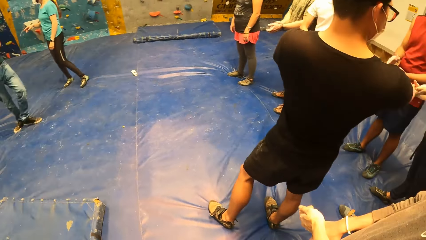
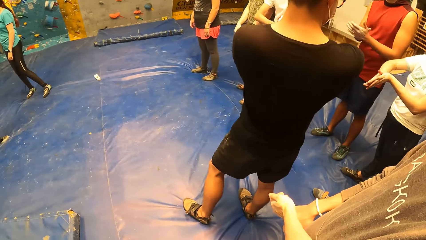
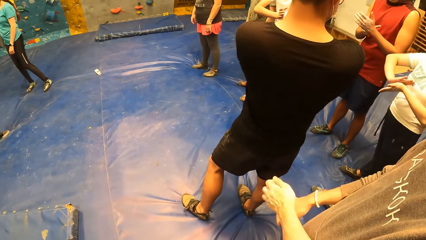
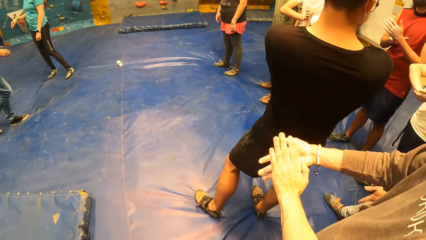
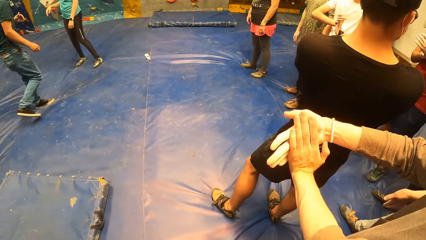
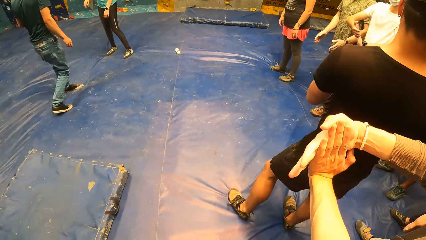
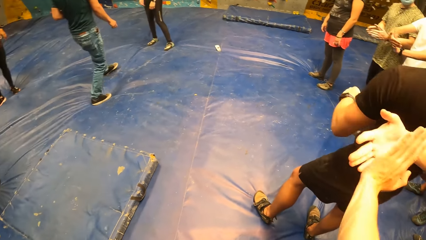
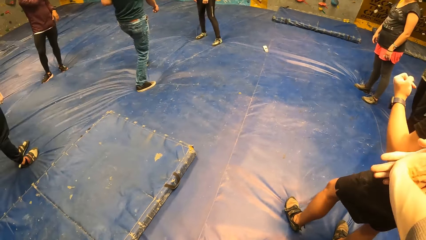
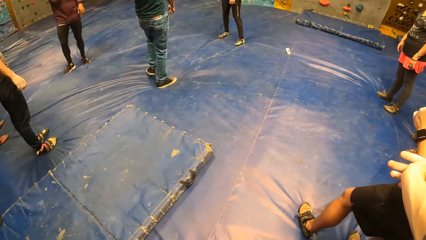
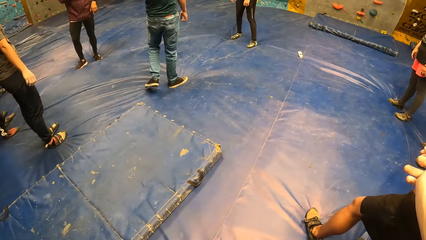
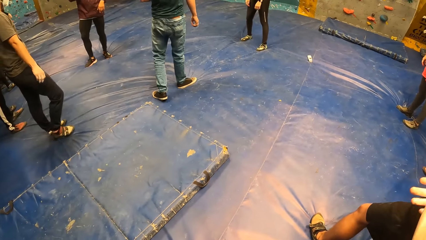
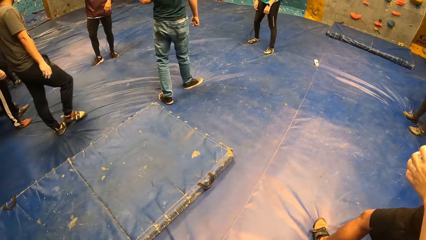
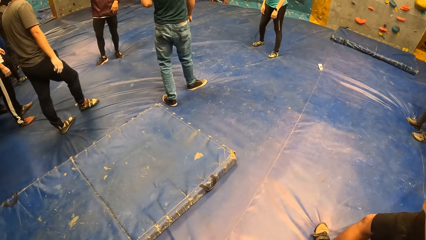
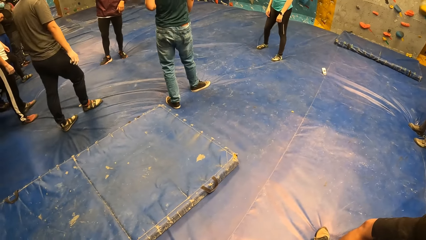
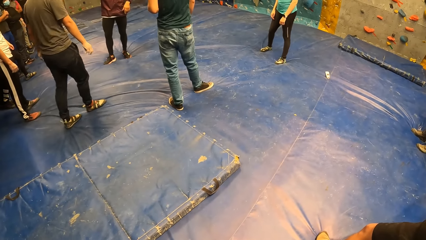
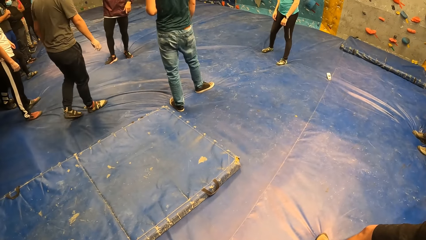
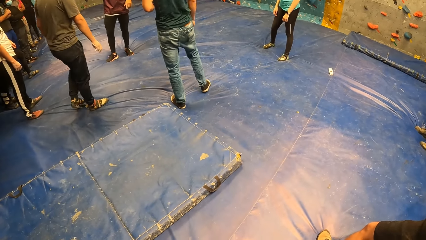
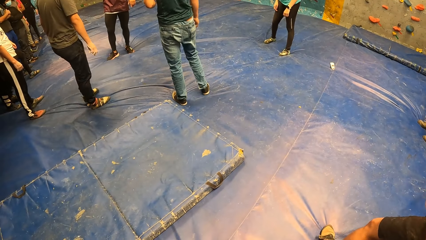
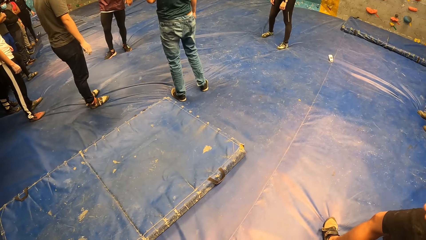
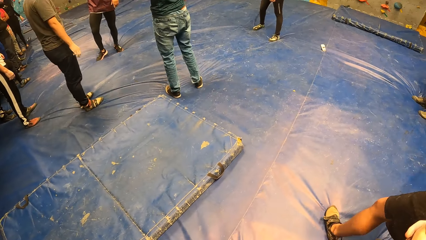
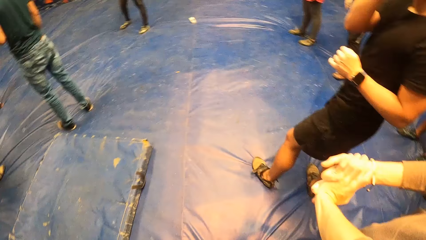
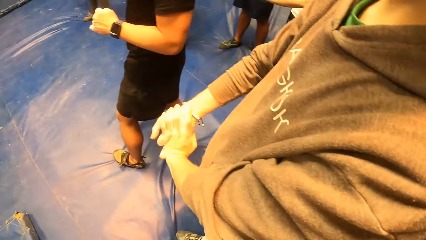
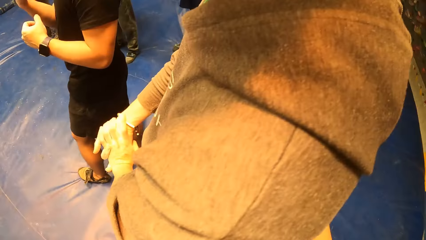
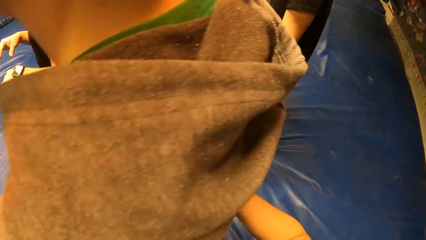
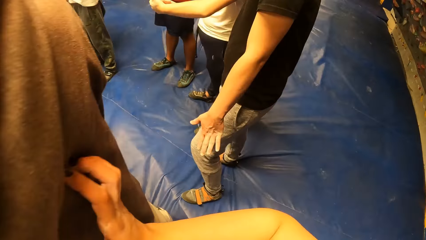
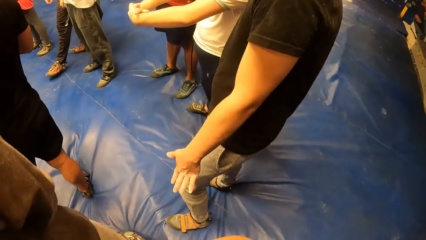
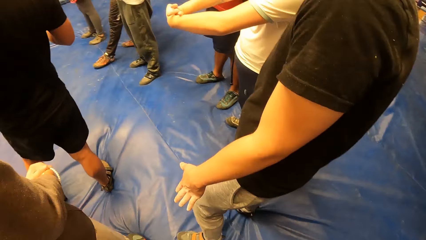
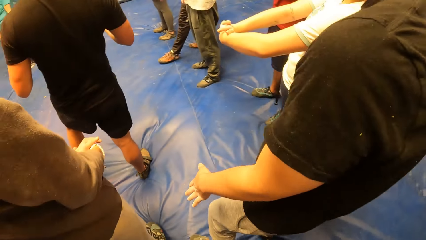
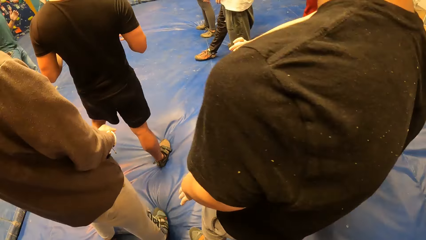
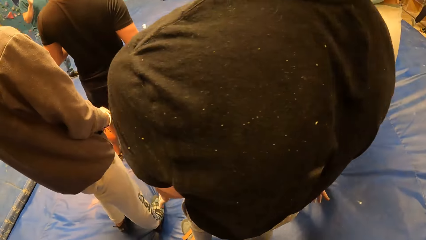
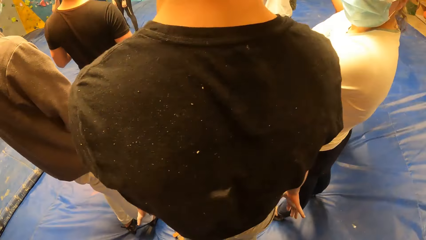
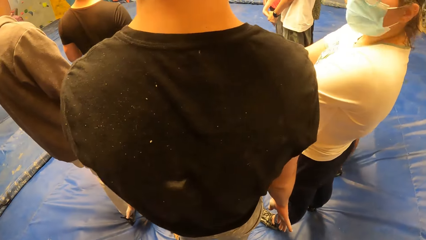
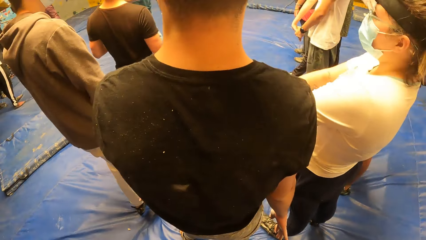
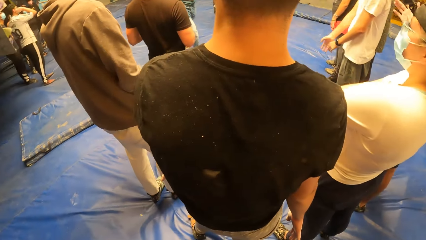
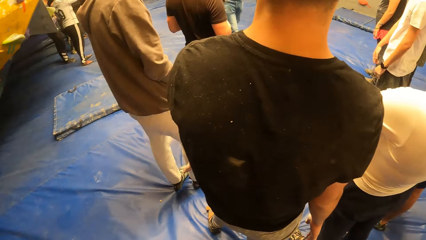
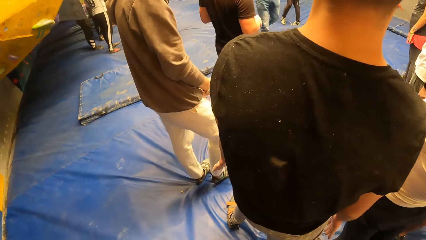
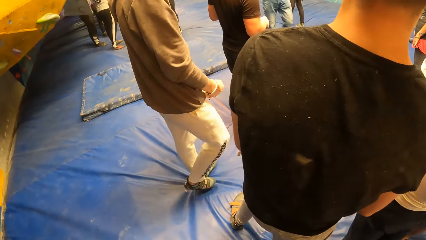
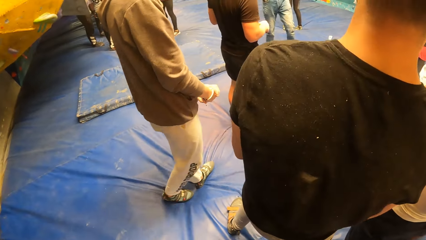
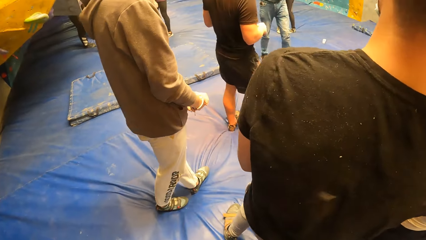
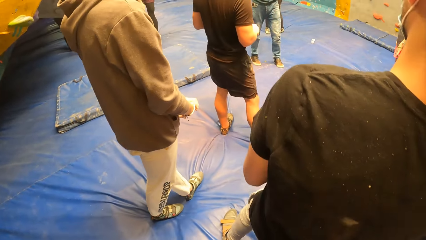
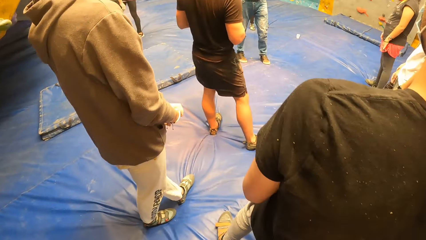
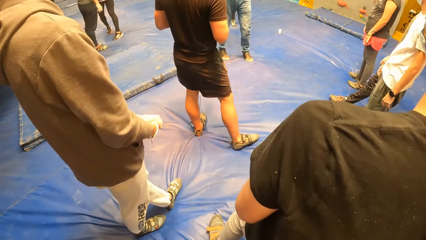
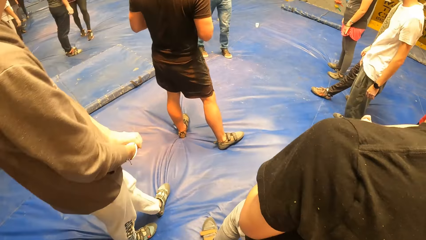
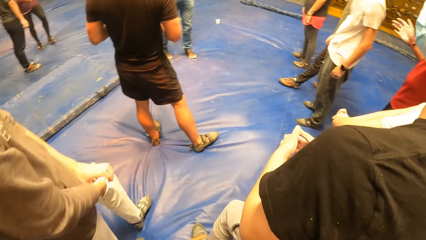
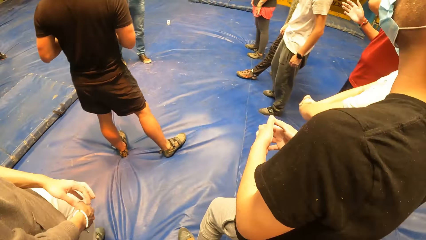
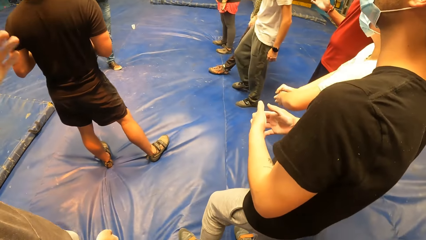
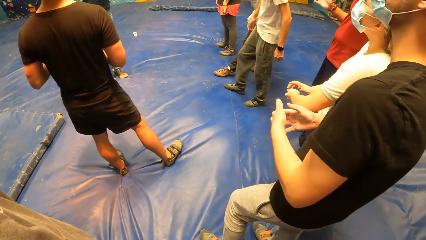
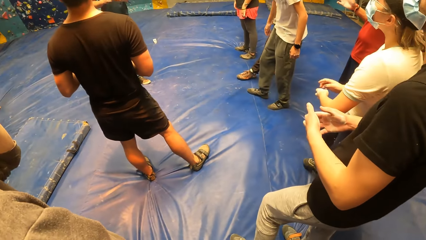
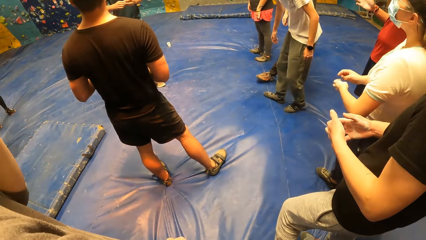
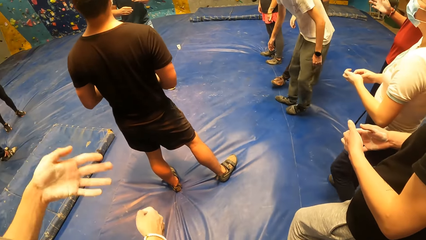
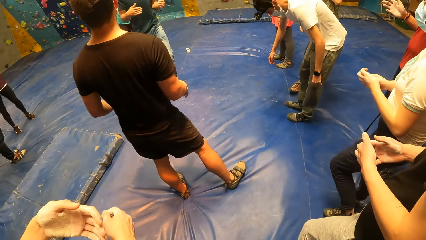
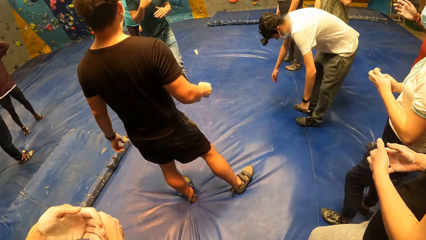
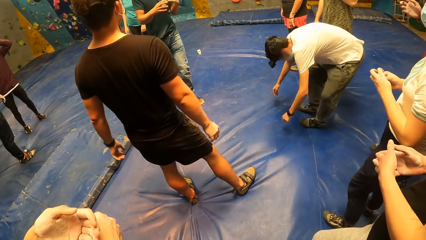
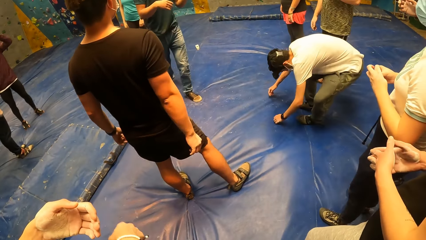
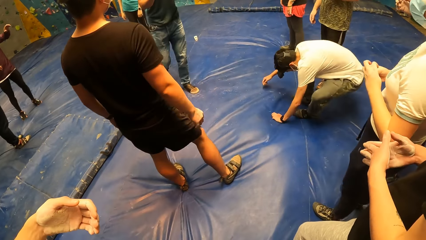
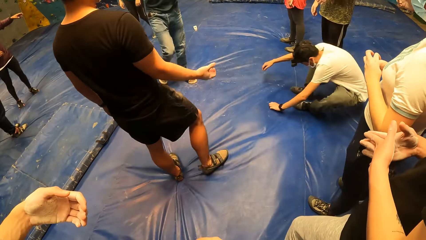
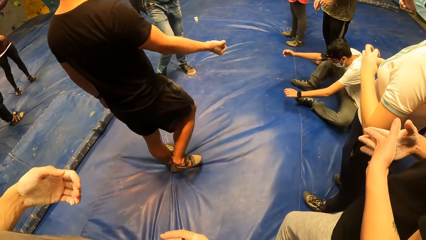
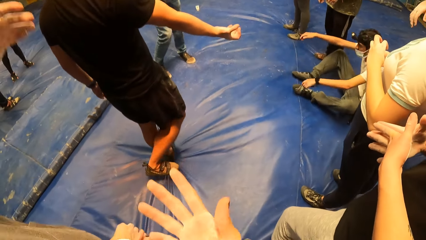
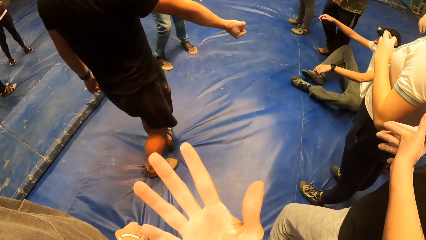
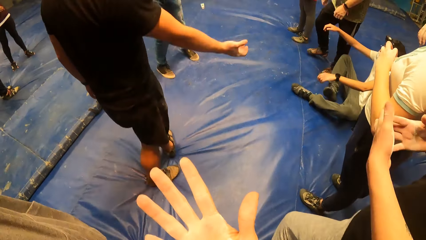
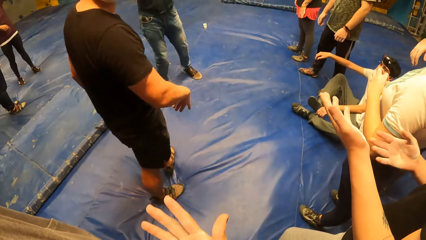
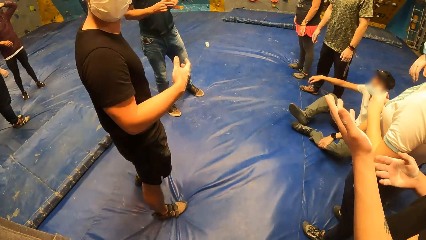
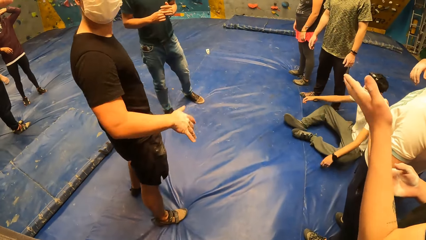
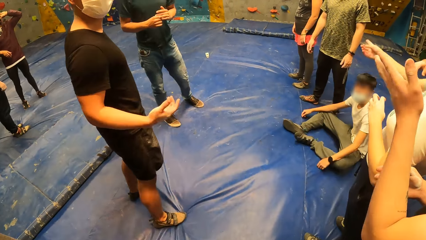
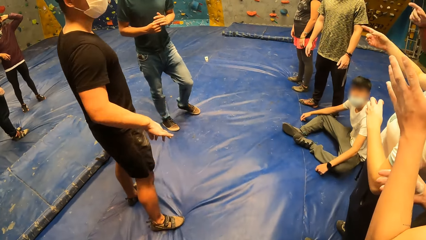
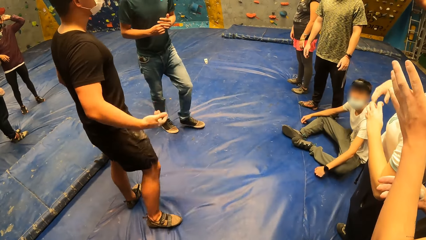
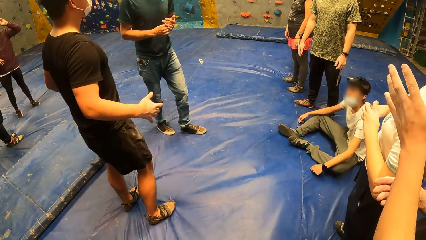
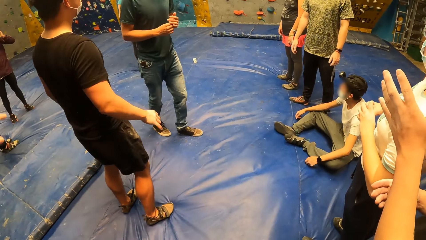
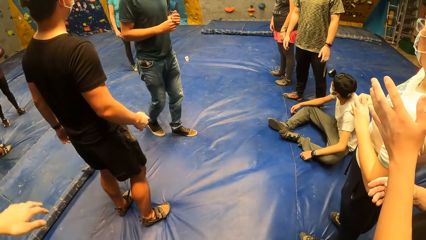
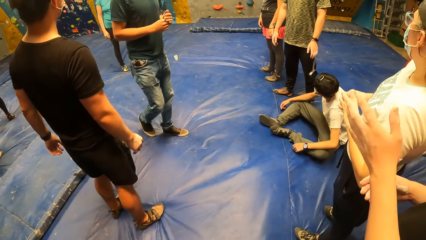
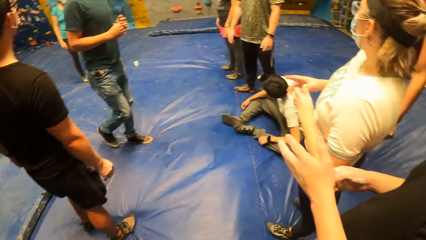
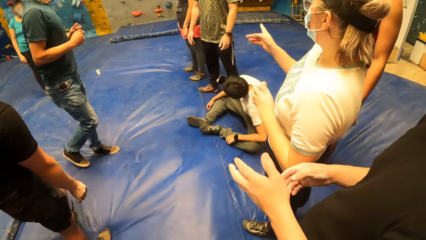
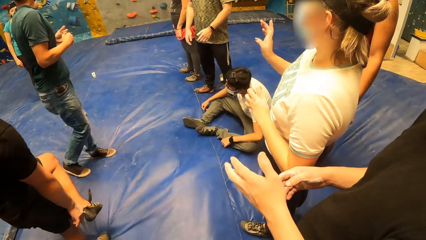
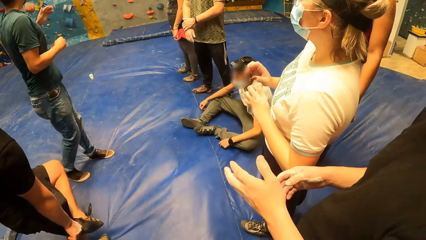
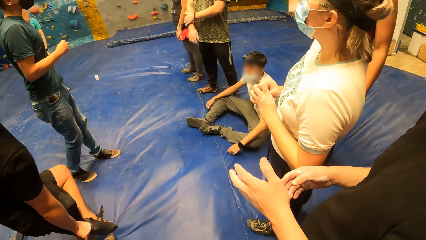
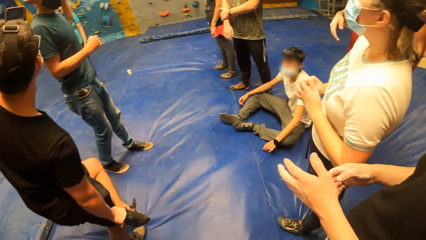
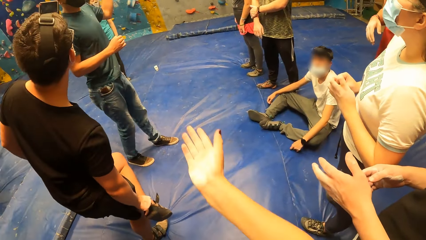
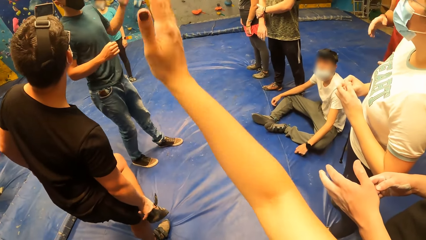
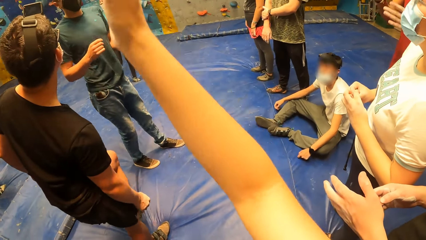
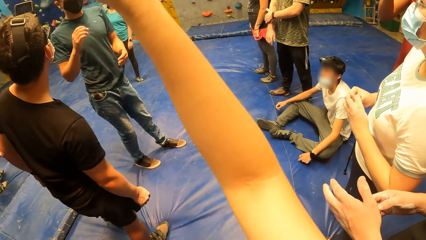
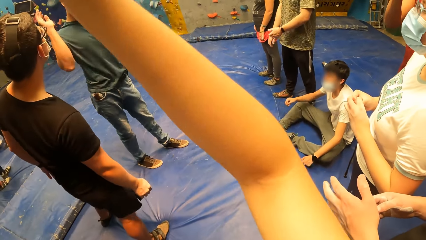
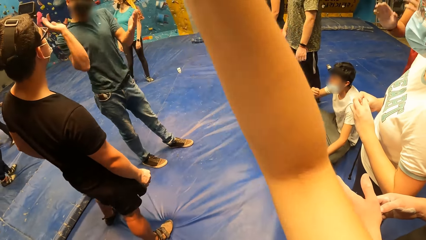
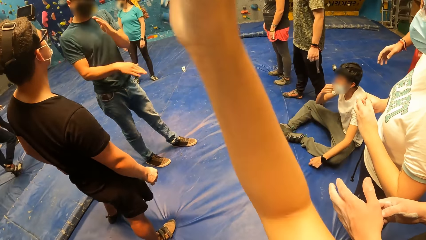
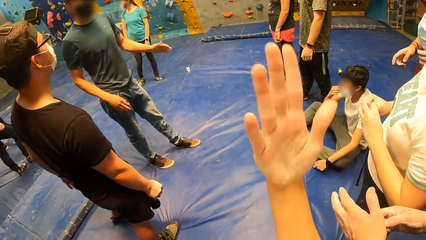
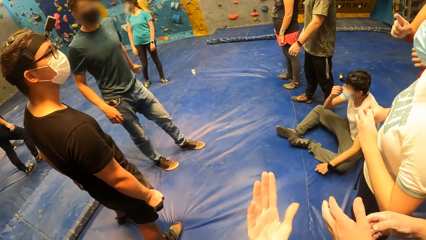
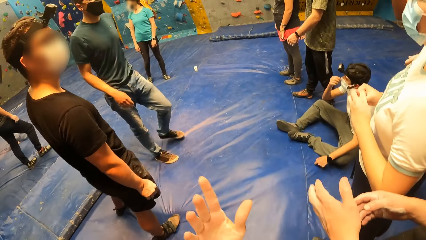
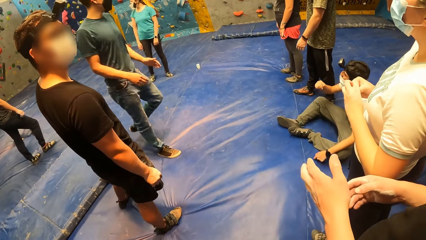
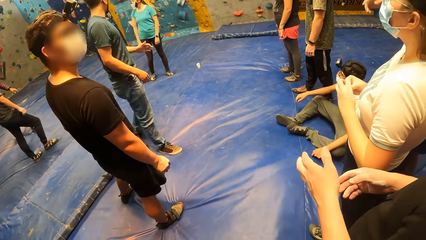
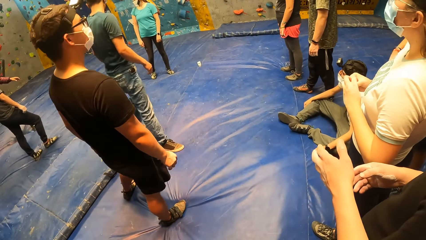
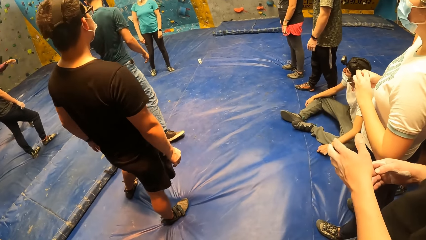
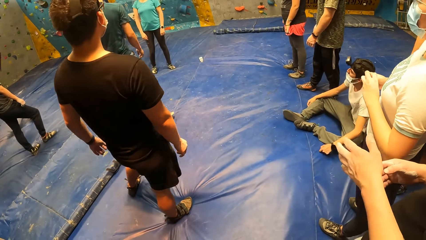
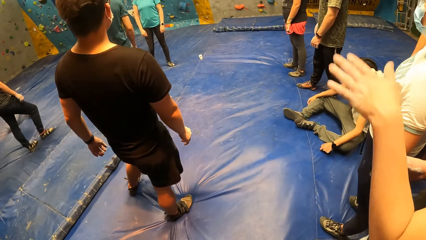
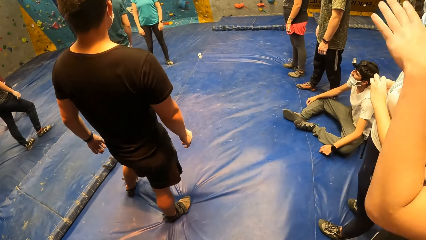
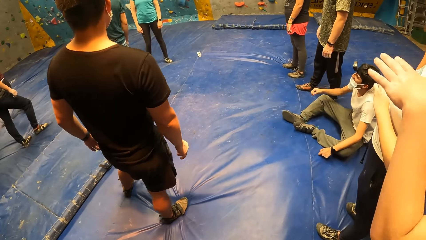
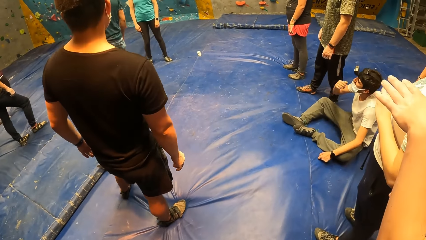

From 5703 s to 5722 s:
A man rubs his hands. The camera wearer looks around the indoor playground. They walk around the indoor playground. They look around the indoor playground.
